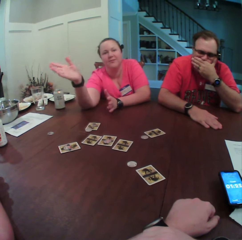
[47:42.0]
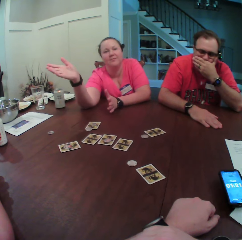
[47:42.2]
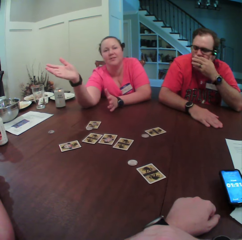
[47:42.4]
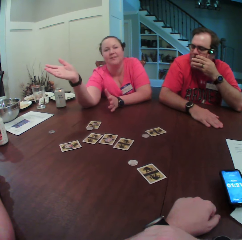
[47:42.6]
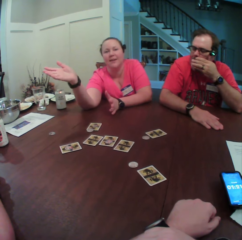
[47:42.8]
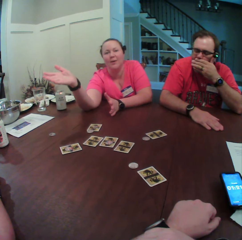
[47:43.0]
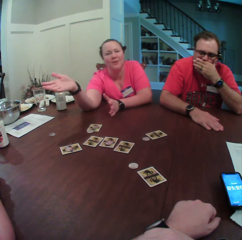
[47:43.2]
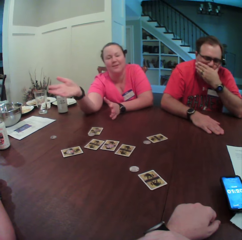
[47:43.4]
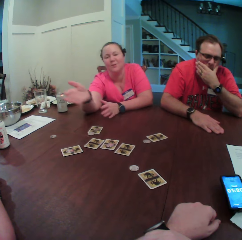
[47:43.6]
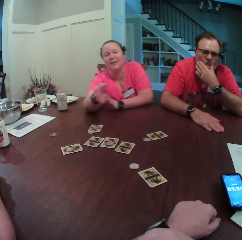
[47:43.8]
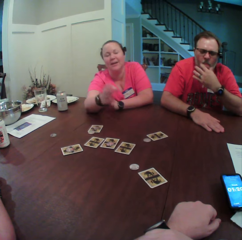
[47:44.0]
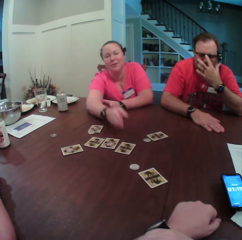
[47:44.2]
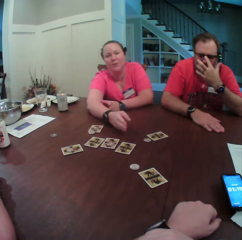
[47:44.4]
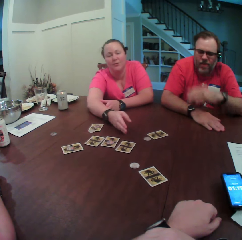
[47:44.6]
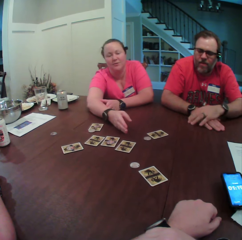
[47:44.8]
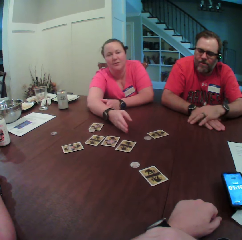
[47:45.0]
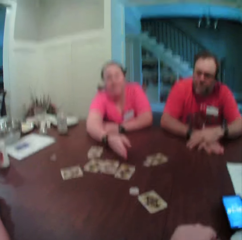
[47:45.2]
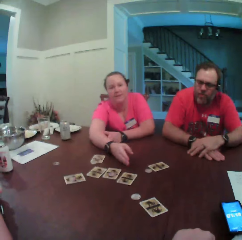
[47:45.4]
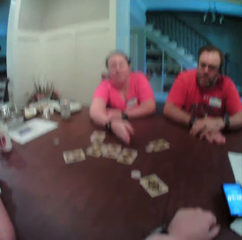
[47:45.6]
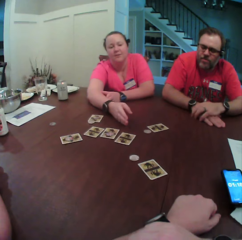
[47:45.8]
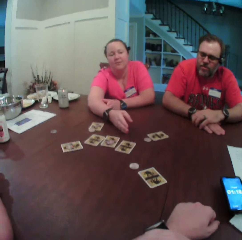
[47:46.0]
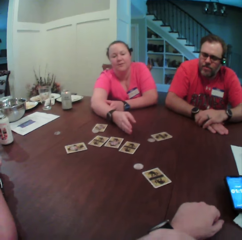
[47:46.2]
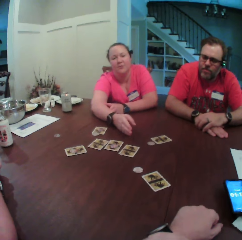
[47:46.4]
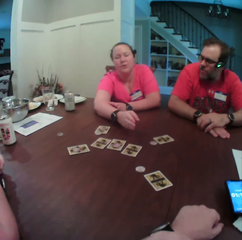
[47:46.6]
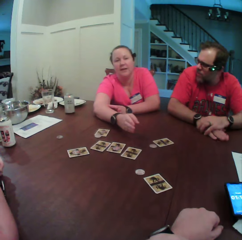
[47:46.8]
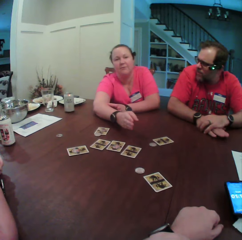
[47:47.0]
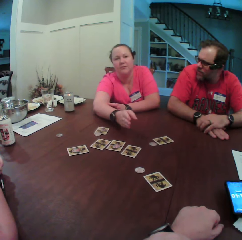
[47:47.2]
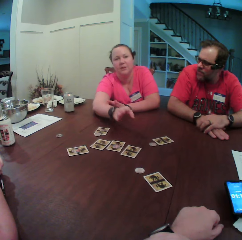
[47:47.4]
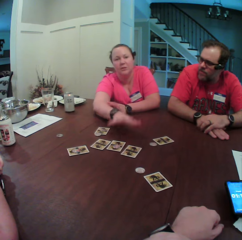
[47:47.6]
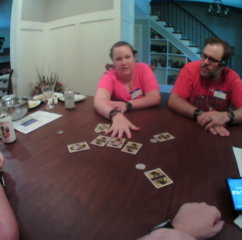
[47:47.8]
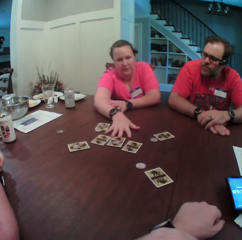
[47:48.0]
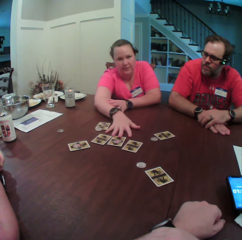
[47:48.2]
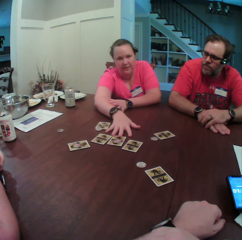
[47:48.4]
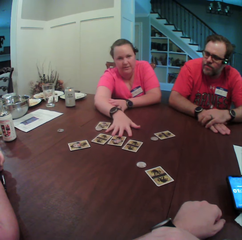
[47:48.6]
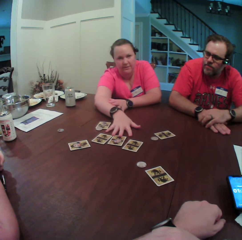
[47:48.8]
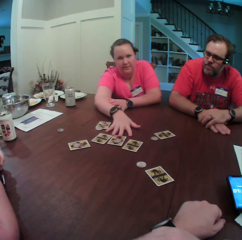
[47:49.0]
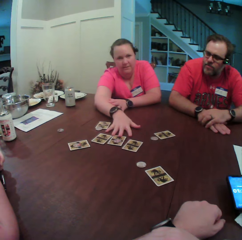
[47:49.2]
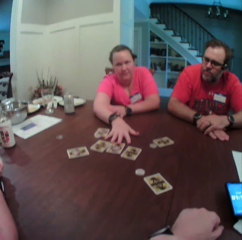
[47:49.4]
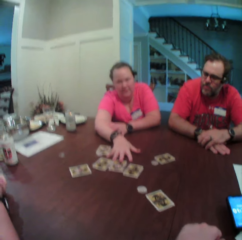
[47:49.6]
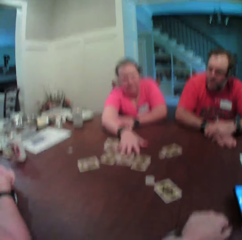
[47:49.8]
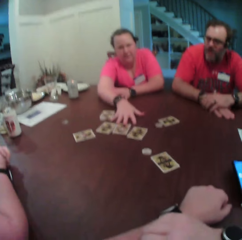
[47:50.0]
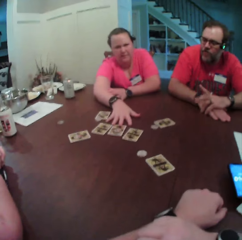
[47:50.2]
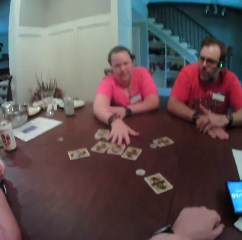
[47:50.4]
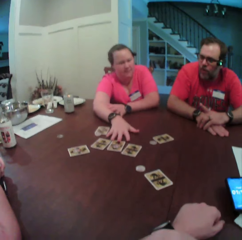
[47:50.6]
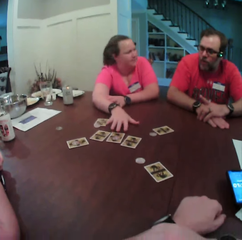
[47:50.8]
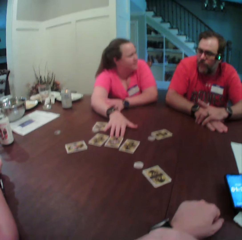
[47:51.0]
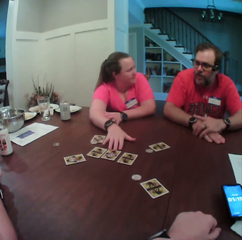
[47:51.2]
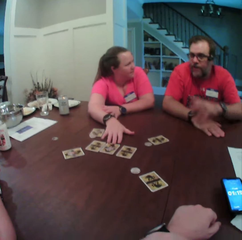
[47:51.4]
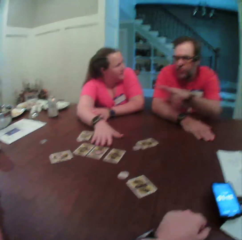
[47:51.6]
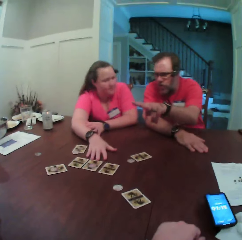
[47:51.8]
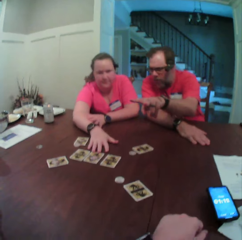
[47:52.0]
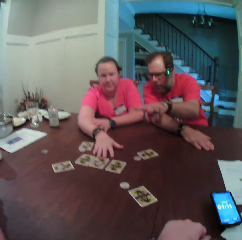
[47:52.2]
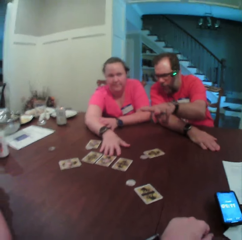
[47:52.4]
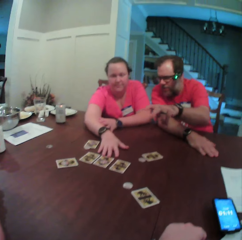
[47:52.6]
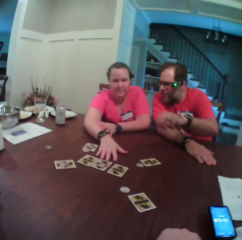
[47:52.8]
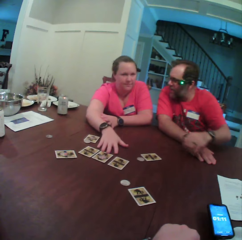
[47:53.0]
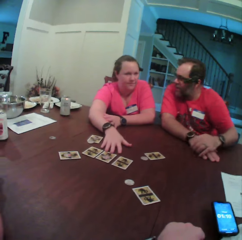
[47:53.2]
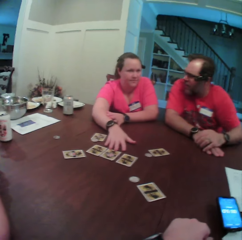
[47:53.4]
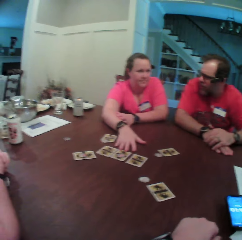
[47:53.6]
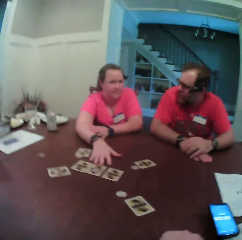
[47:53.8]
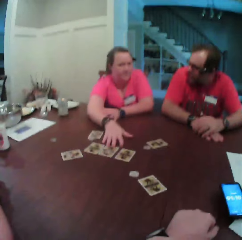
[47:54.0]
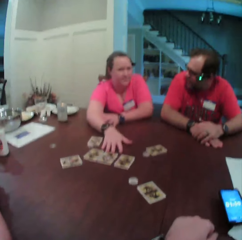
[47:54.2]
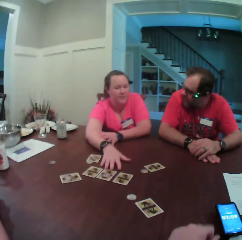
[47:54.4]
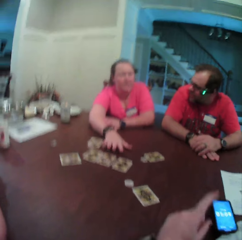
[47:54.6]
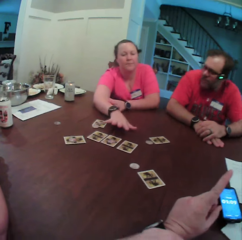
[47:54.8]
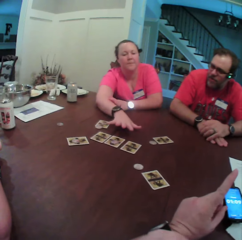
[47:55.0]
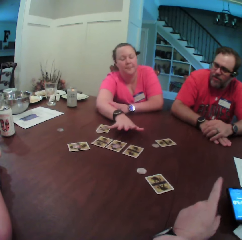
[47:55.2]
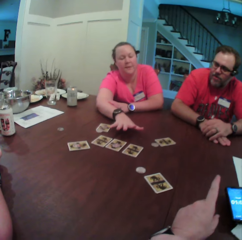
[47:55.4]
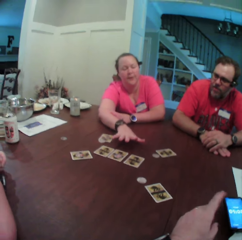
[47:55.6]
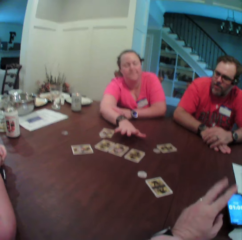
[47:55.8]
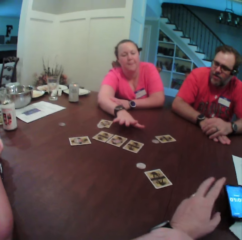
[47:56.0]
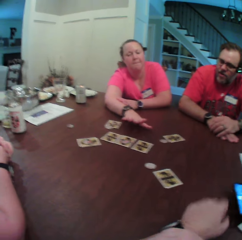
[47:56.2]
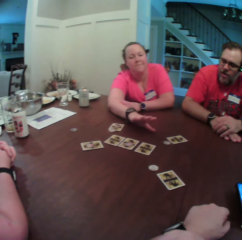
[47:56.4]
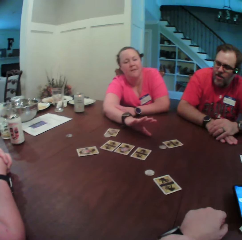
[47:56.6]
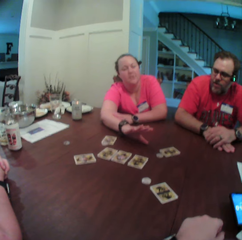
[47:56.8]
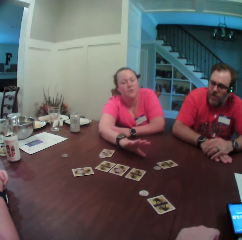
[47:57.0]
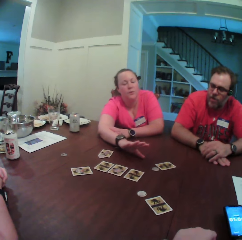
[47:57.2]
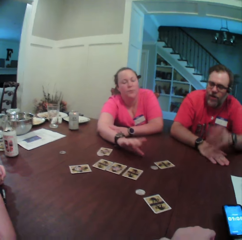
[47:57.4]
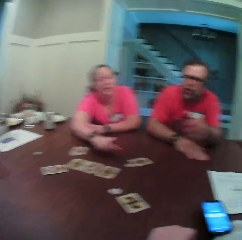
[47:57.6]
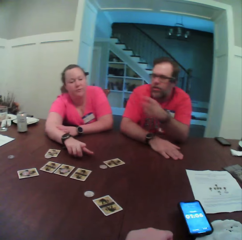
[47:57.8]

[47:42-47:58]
A woman swings a hand. Another woman places her right hand on the table. The man places his left hand on the table, turns towards the other woman, and taps the table with both hands. The other woman places her right palm on the table. The camera wearer looks around. The man points towards another woman. The man places his left hand on his right hand on the table. The woman removes her right palm from the table. The camera wearer points his left hand to the man.

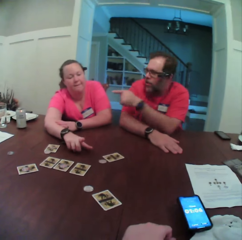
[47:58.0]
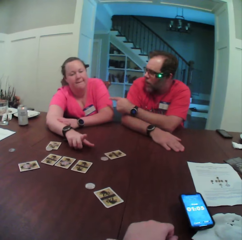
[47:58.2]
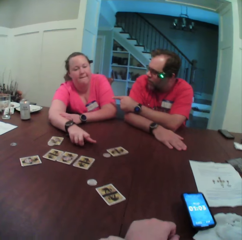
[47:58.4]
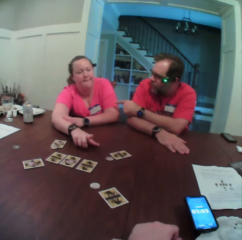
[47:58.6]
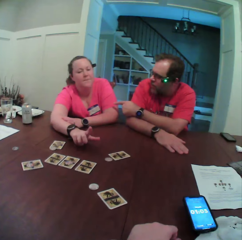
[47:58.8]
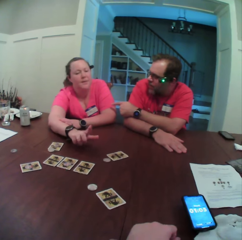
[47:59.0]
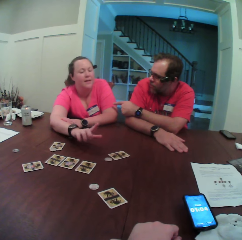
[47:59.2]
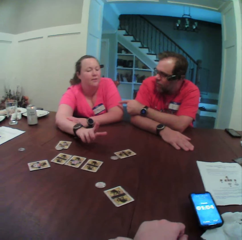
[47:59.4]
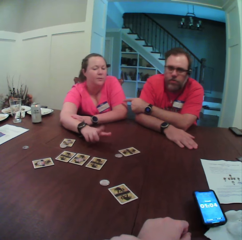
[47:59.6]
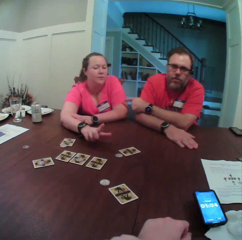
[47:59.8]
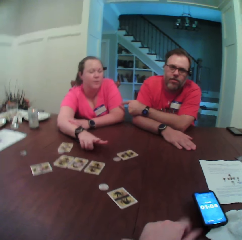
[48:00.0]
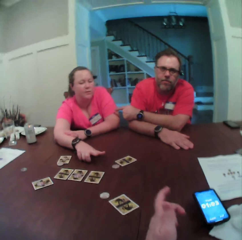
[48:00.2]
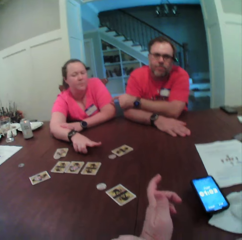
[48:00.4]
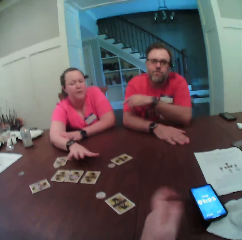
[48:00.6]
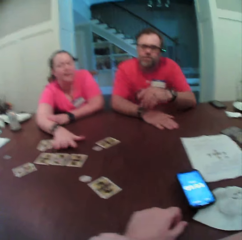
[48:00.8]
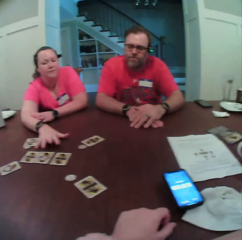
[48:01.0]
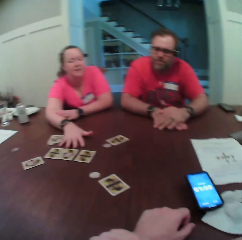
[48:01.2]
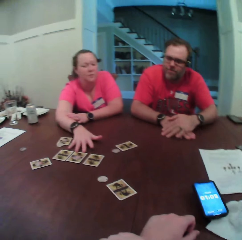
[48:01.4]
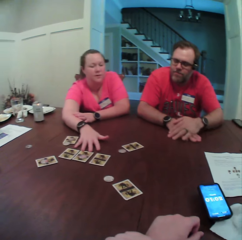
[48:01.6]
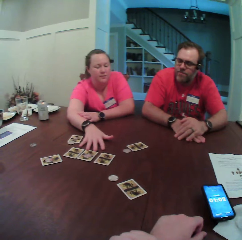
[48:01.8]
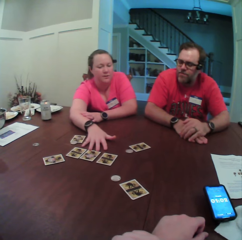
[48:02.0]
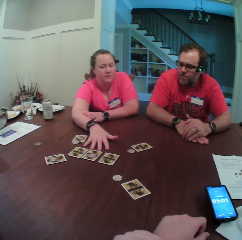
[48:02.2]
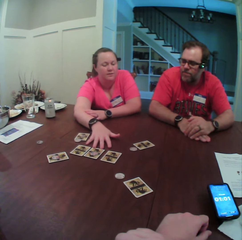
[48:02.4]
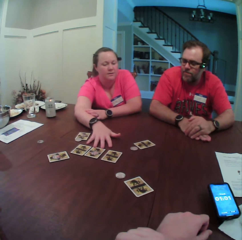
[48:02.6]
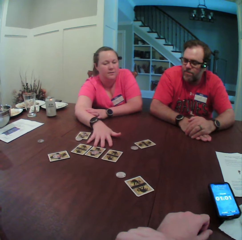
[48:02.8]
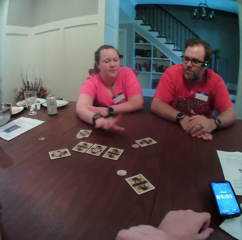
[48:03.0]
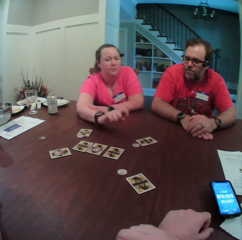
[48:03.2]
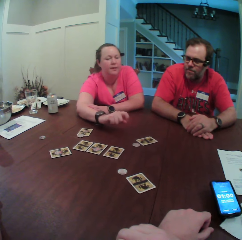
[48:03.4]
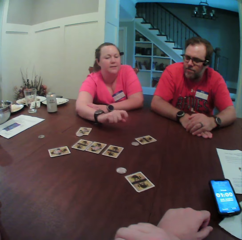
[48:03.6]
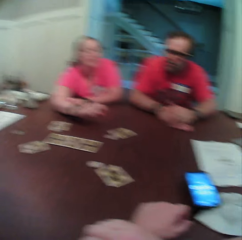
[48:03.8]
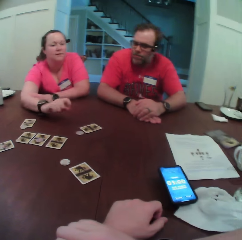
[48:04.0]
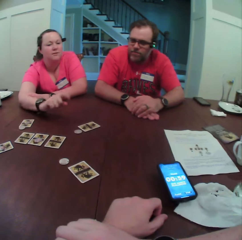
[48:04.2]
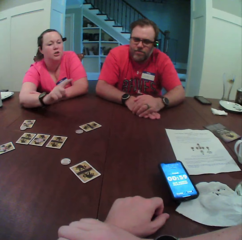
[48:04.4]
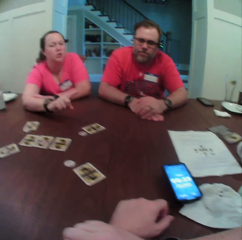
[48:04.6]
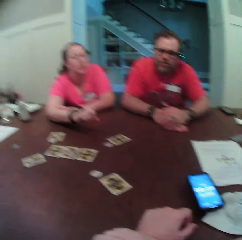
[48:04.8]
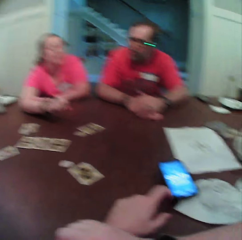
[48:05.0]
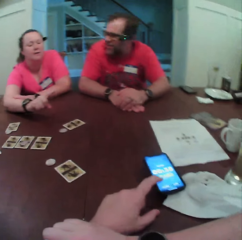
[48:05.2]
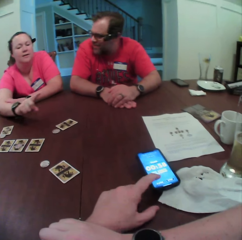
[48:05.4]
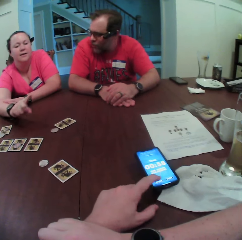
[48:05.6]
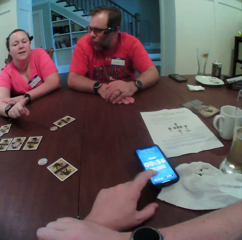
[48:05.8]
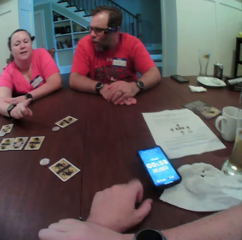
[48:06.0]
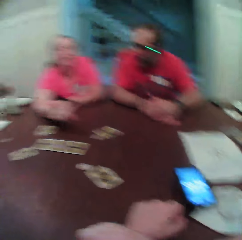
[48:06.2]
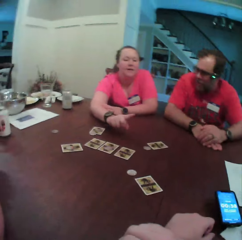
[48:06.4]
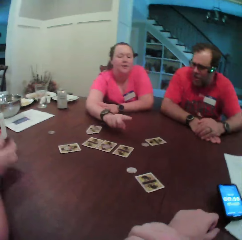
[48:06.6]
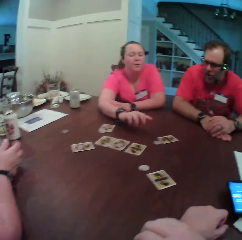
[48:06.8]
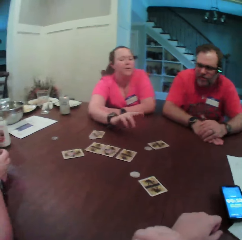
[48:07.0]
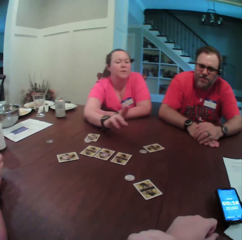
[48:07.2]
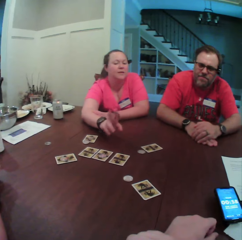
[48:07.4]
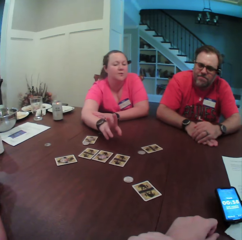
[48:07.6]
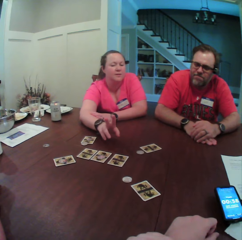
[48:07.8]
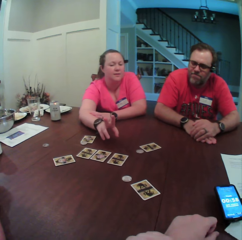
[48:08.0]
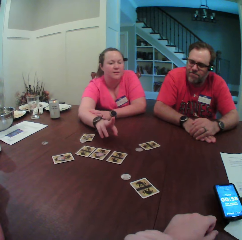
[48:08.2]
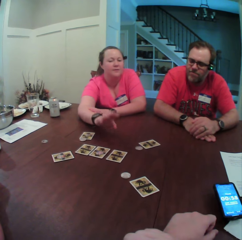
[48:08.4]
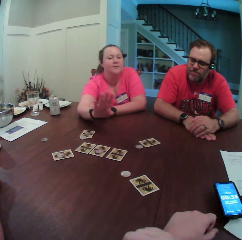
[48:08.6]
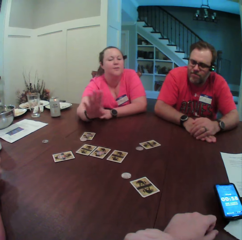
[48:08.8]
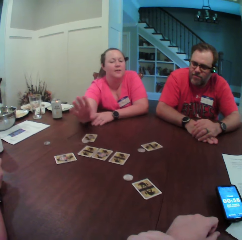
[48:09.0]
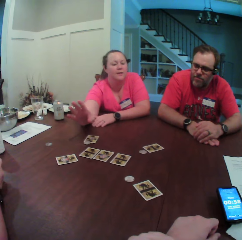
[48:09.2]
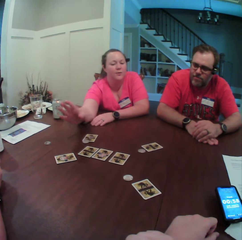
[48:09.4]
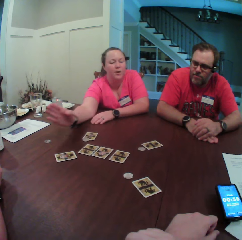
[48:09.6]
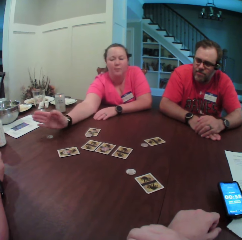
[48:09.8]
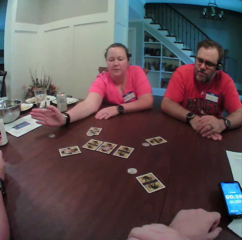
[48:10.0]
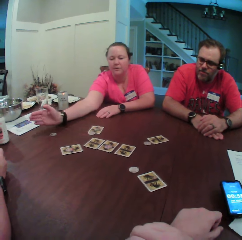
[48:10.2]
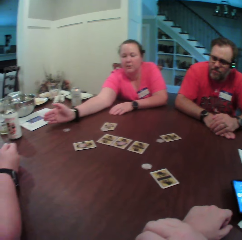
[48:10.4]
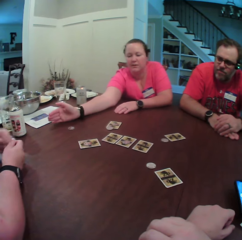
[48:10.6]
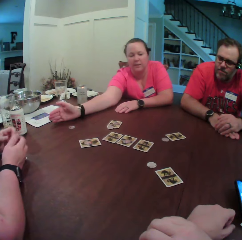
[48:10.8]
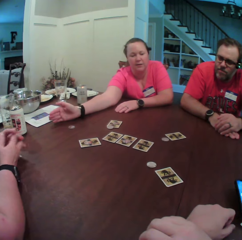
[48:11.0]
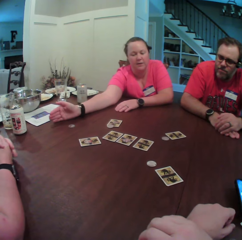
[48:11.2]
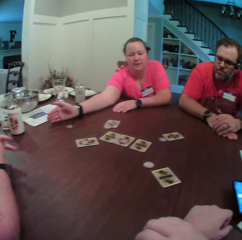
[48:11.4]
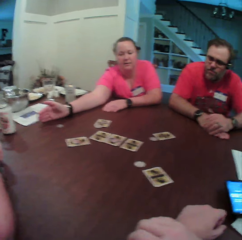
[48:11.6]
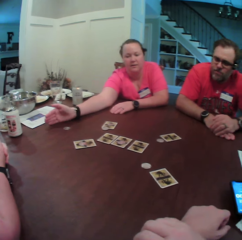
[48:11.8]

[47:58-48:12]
The man points towards the woman. The woman moves her right hand on the table and places her right palm on the table. The man places his left hand on his right hand on the table. The woman removes her right palm from the table and moves her right hand on the table. The camera wearer taps his phone on the table with his right hand. The woman moves her right hand on the table. The woman swings a hand.
